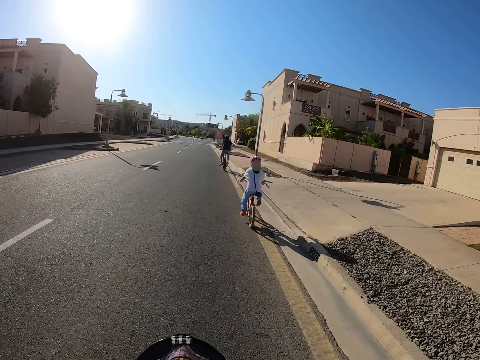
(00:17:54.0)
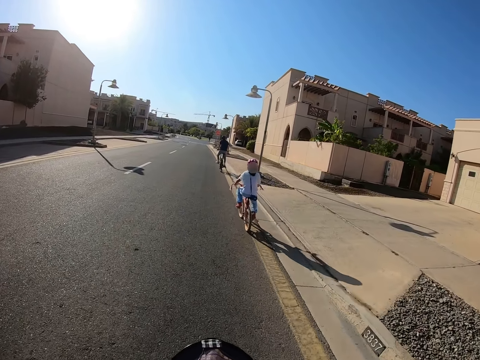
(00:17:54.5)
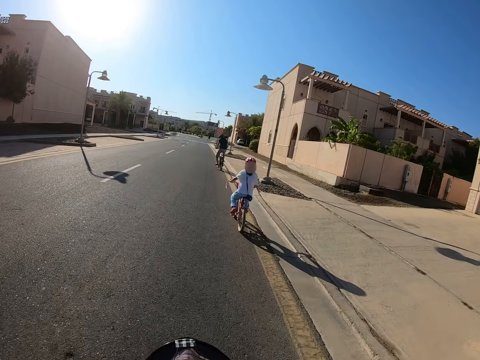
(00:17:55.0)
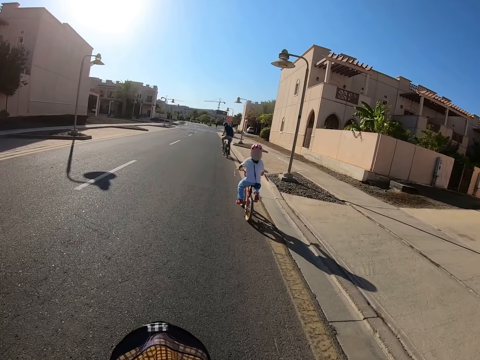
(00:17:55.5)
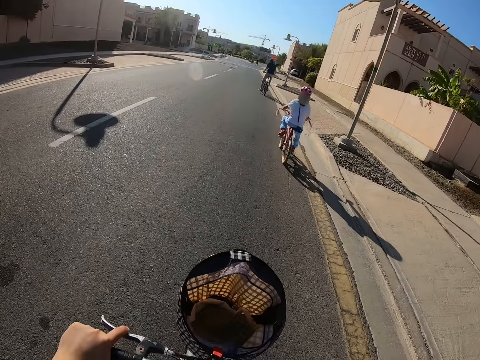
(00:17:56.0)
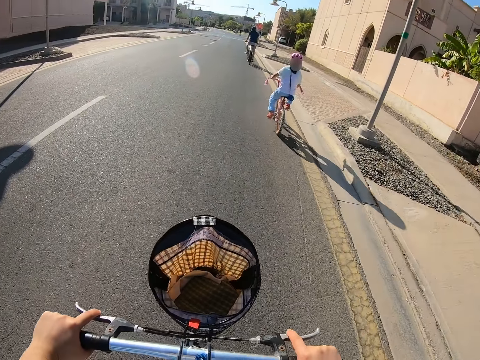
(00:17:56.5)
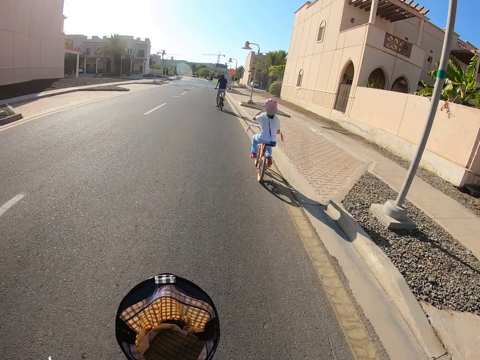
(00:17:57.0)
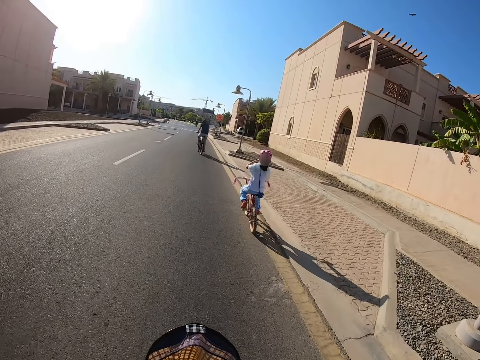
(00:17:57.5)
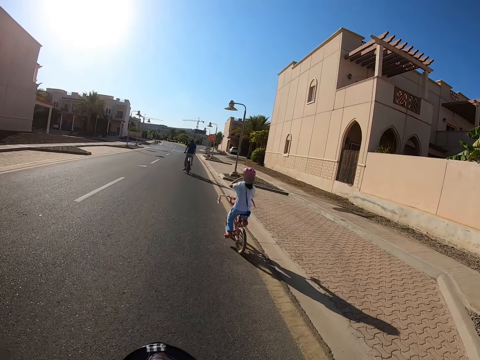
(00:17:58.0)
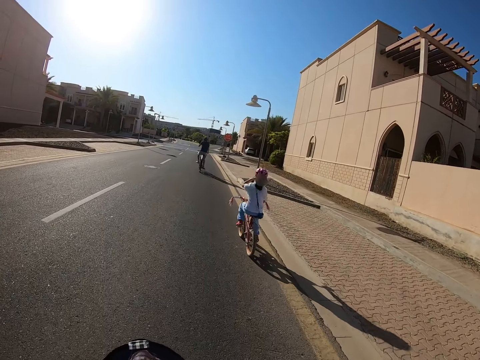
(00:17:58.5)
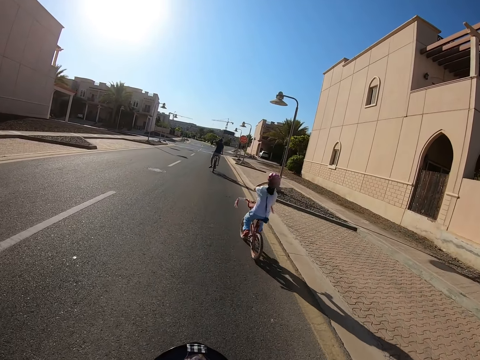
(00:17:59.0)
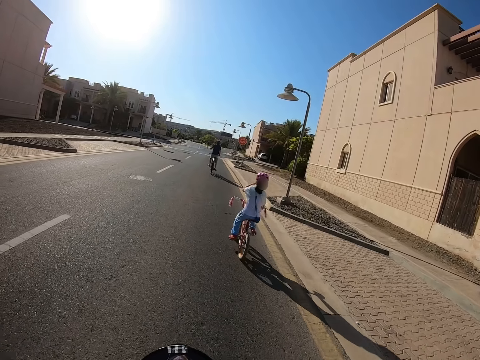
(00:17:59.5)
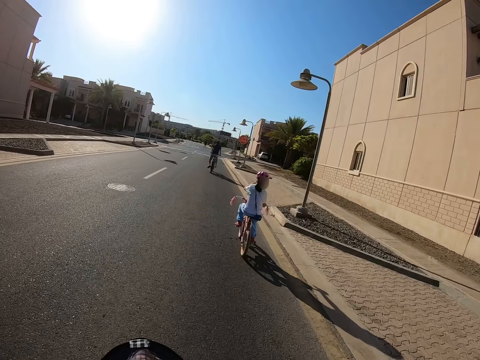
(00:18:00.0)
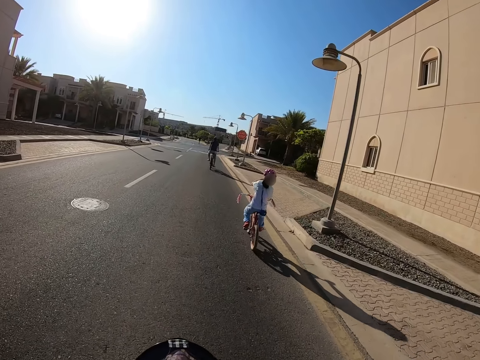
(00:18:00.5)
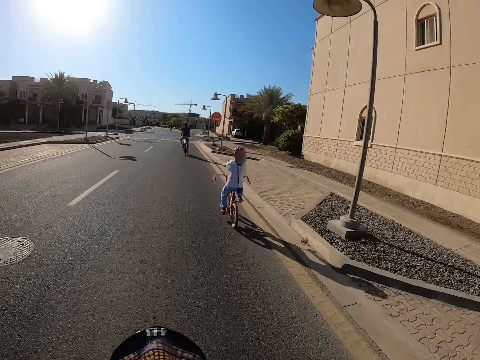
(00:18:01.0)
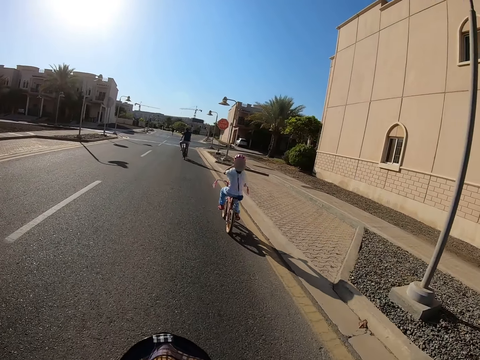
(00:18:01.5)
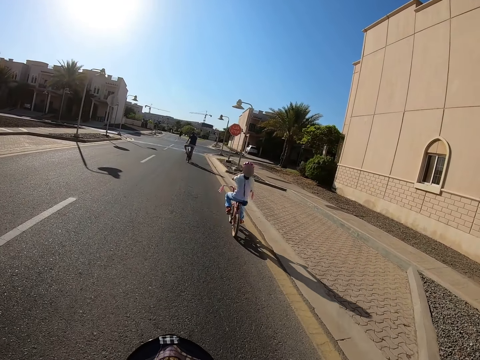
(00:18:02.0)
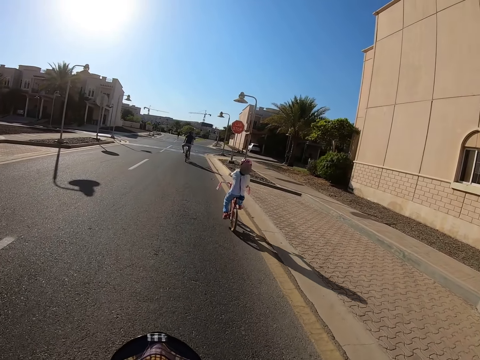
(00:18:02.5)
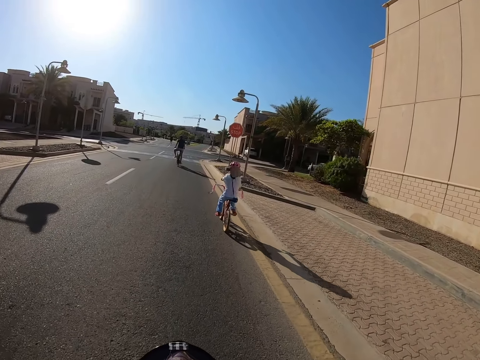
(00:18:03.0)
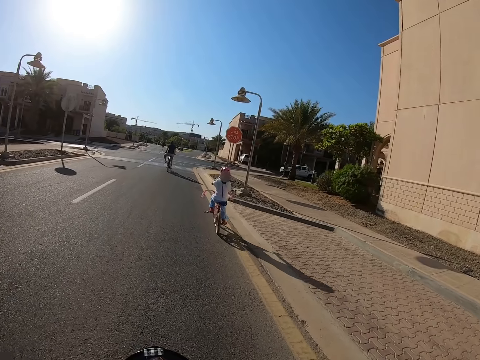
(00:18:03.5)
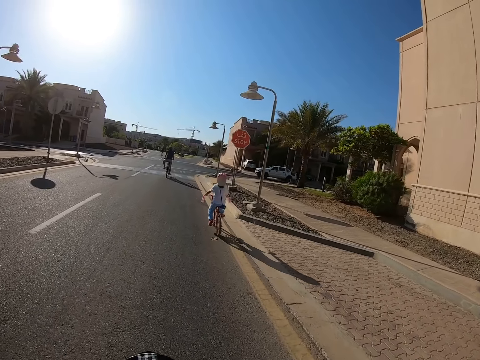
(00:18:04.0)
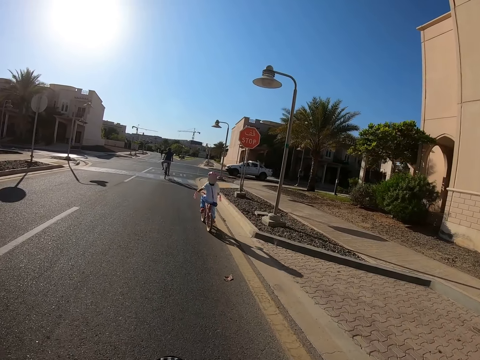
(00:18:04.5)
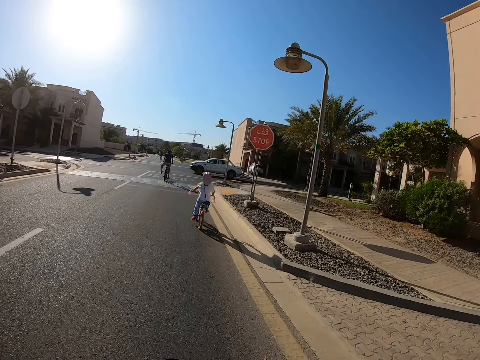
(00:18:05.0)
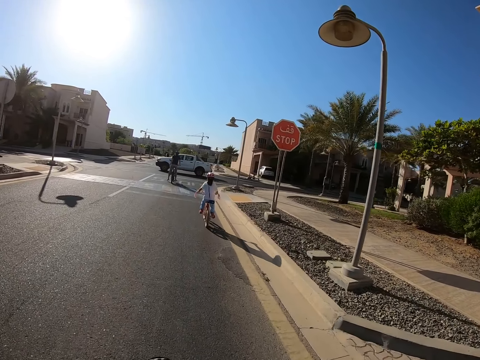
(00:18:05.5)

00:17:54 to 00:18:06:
The camera wearer shows her hands. She hides her hands.

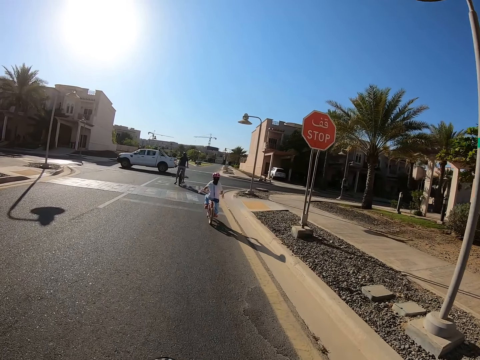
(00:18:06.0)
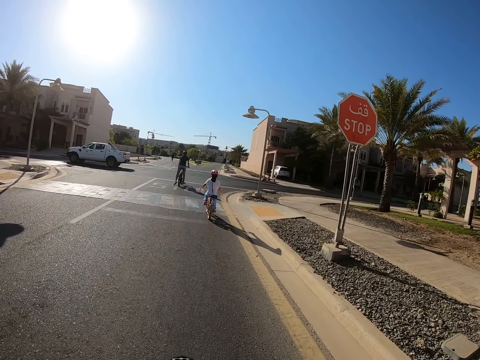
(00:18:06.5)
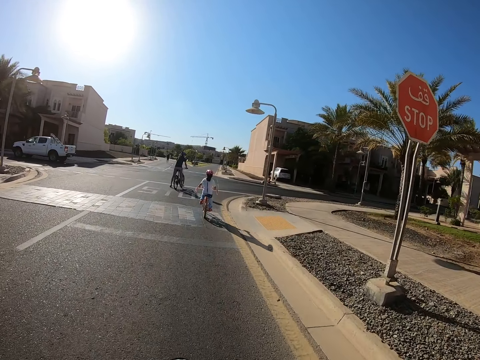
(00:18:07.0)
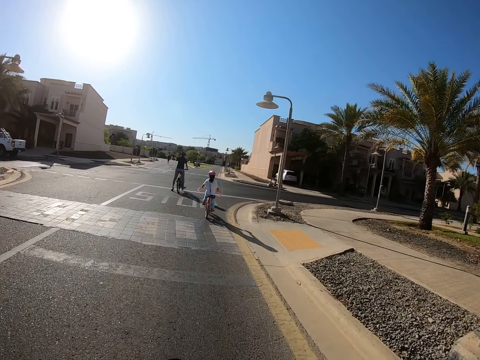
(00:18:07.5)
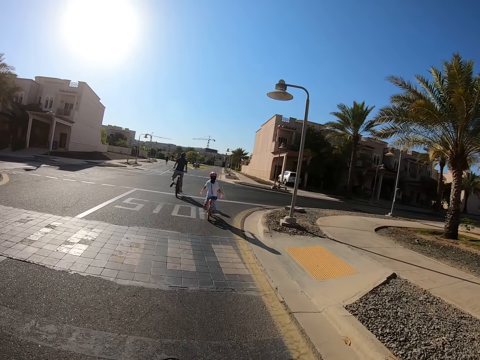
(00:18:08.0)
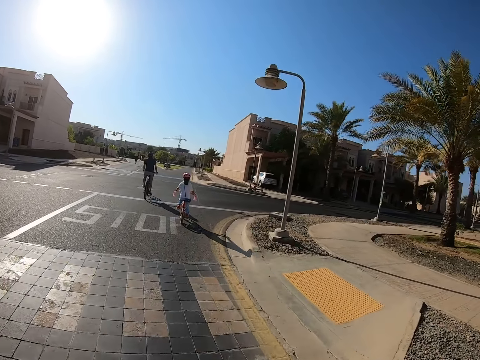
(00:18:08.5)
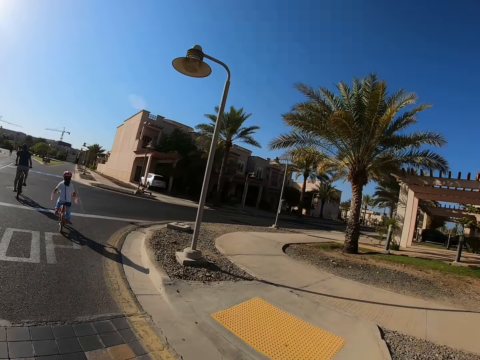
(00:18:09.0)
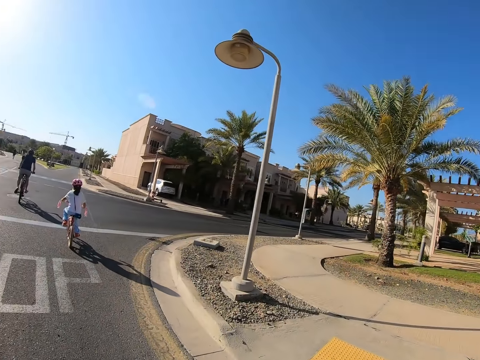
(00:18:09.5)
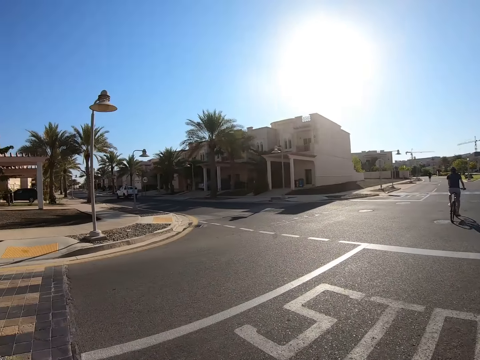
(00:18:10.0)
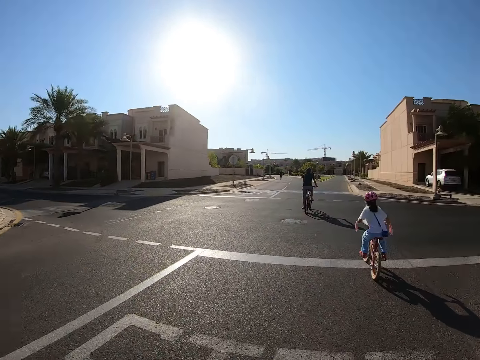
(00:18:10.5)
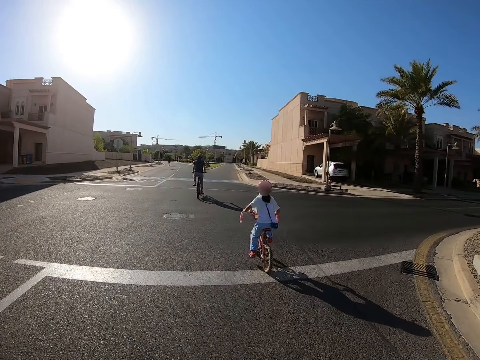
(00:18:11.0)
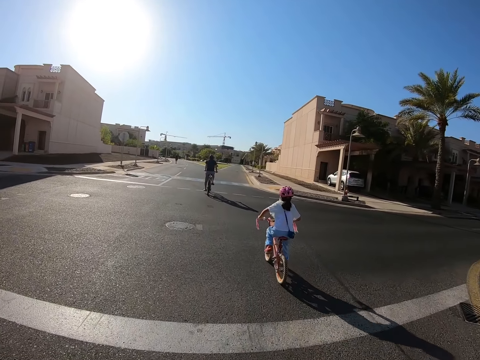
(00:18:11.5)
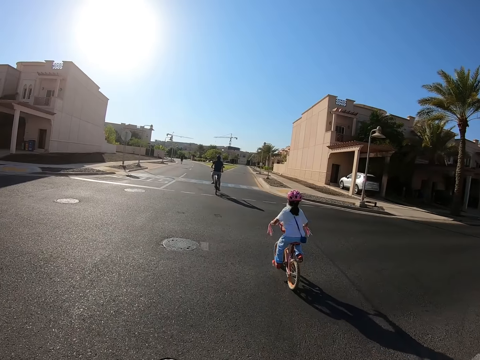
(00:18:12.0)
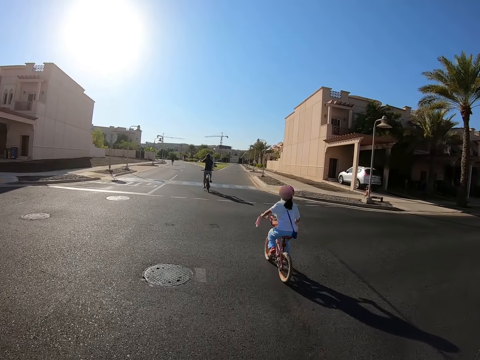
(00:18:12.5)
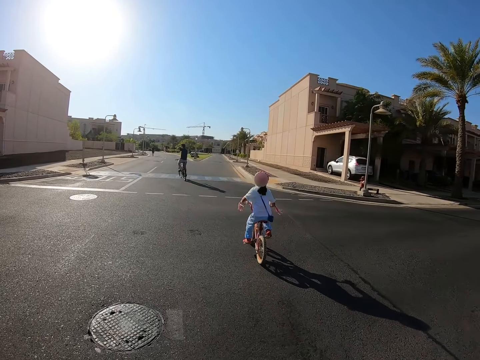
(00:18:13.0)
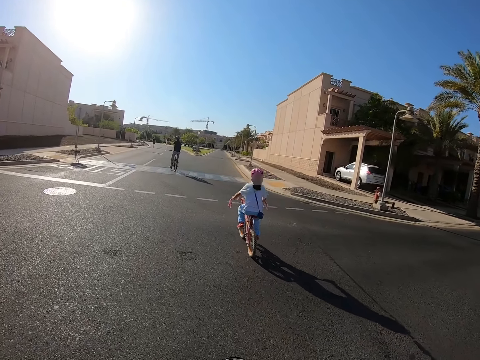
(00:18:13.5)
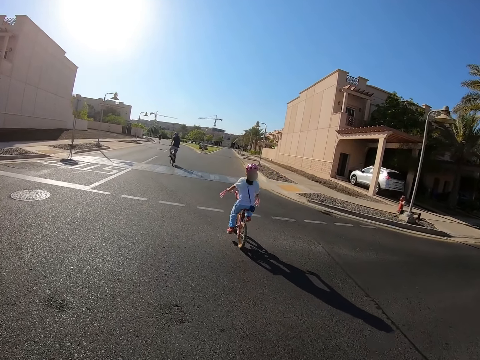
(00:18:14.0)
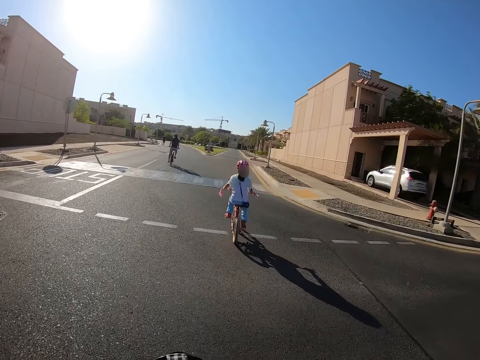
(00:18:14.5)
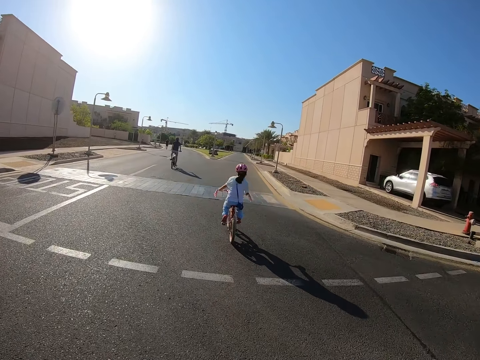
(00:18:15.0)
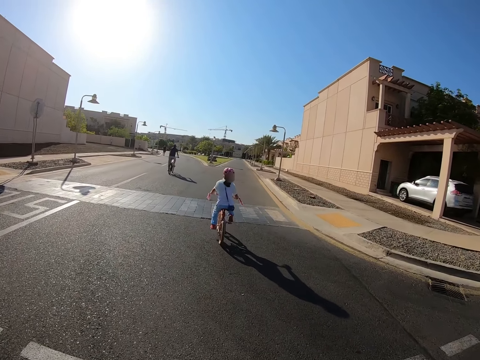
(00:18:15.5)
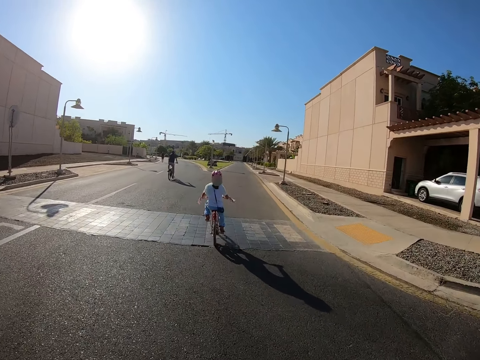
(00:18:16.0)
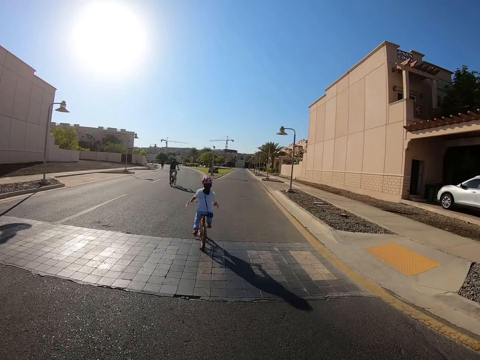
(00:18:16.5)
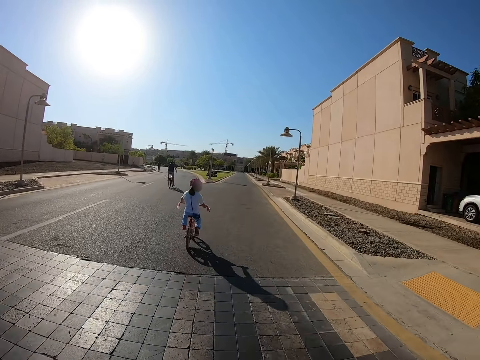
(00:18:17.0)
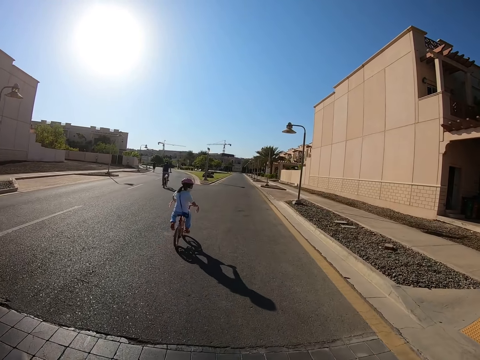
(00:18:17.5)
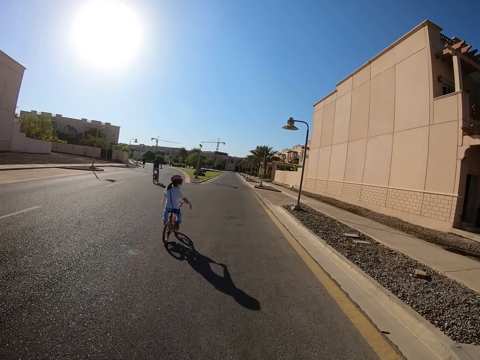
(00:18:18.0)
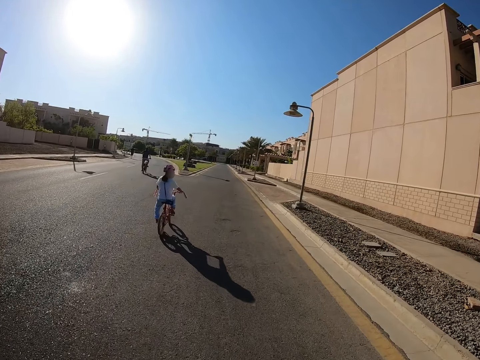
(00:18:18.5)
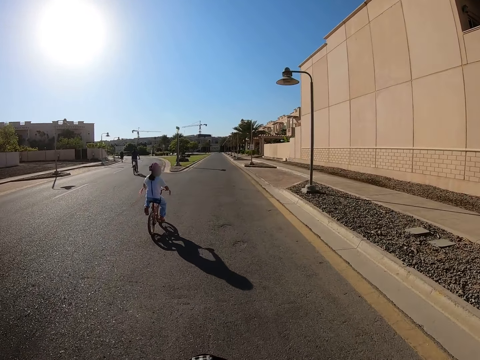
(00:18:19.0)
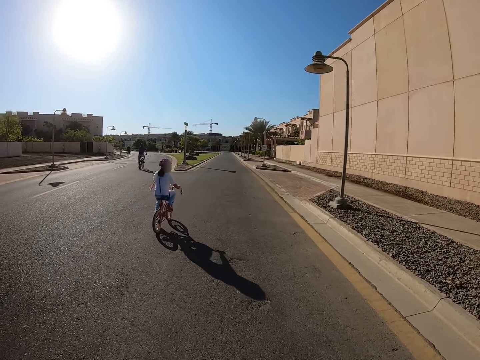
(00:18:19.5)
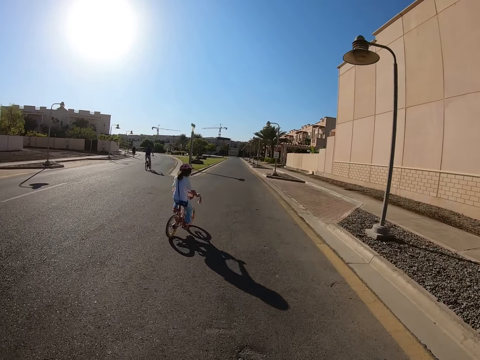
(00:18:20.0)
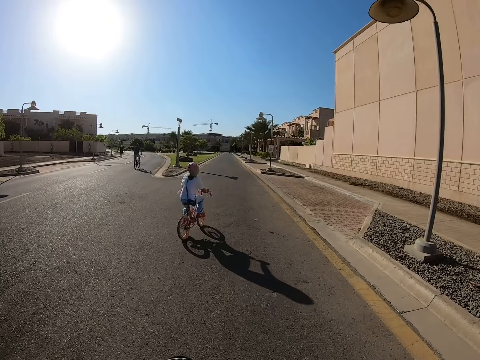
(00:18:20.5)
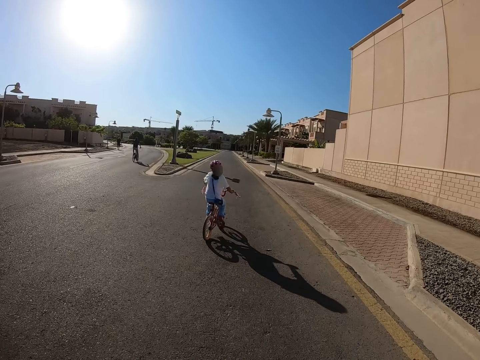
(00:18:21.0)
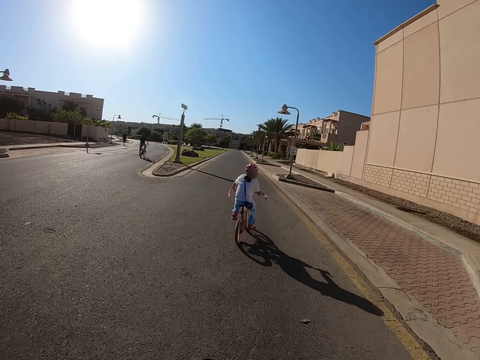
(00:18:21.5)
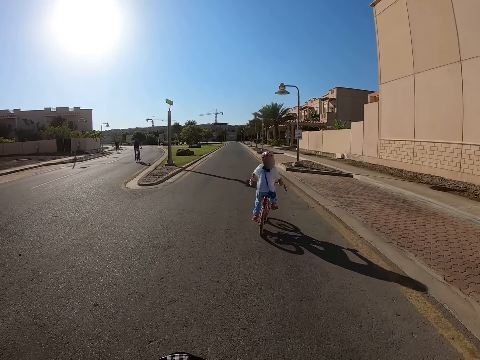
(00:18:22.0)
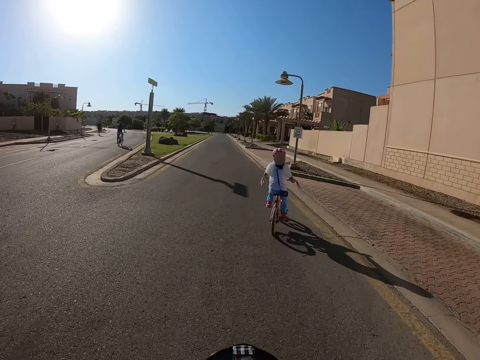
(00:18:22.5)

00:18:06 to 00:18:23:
The camera wearer looks around. A baby looks back.
